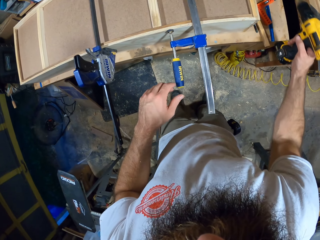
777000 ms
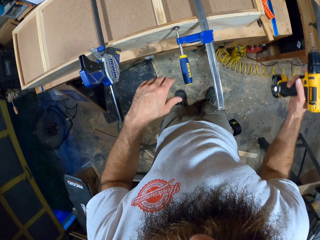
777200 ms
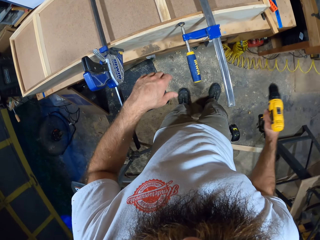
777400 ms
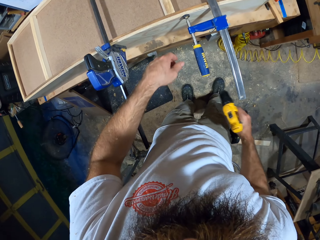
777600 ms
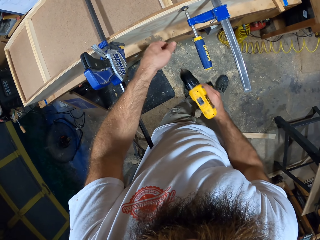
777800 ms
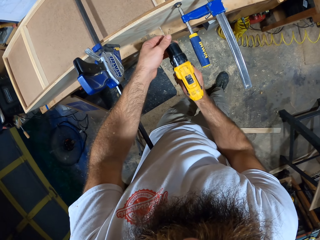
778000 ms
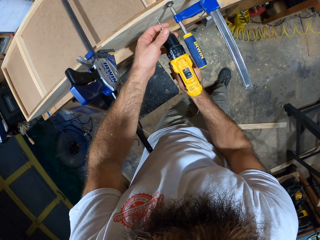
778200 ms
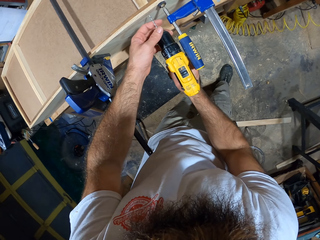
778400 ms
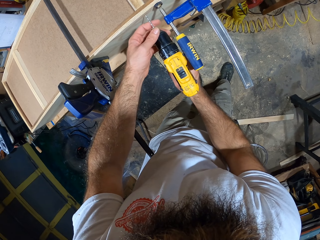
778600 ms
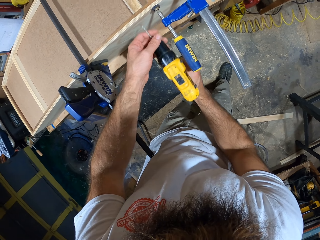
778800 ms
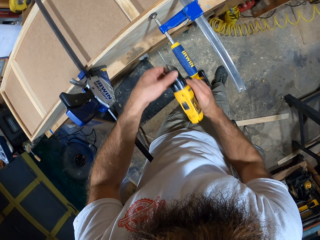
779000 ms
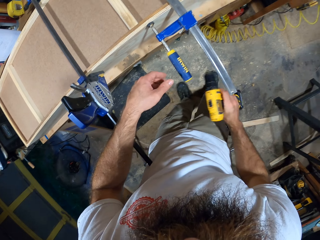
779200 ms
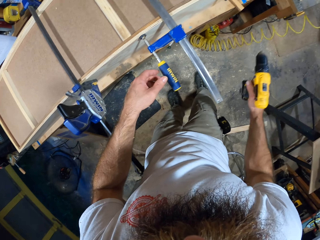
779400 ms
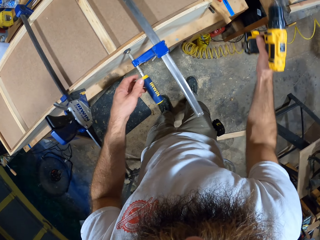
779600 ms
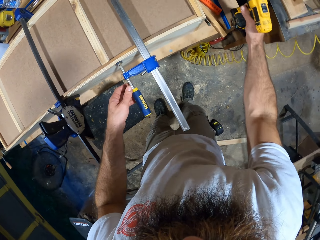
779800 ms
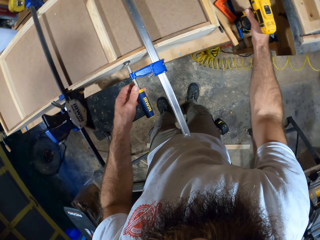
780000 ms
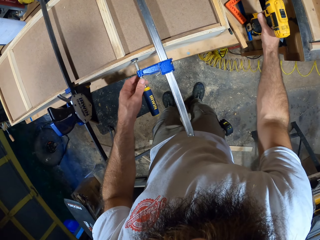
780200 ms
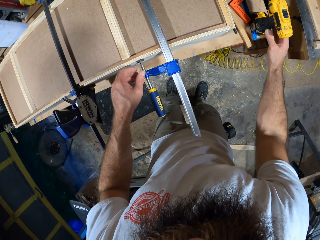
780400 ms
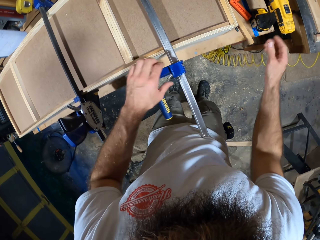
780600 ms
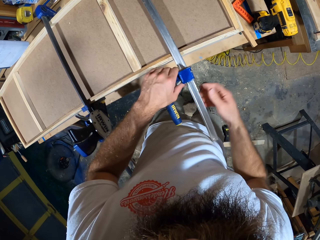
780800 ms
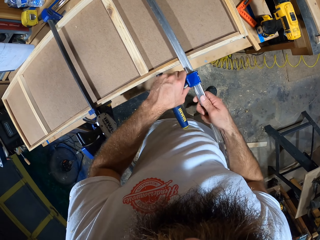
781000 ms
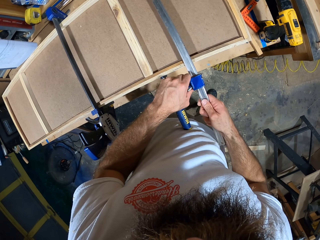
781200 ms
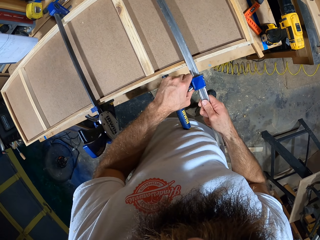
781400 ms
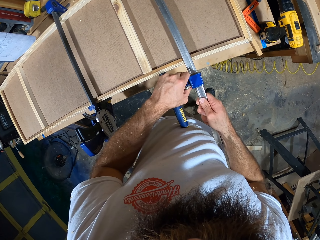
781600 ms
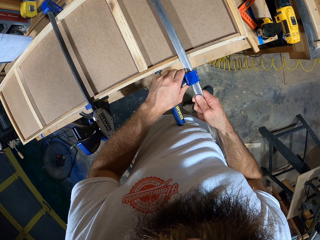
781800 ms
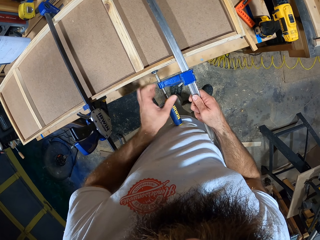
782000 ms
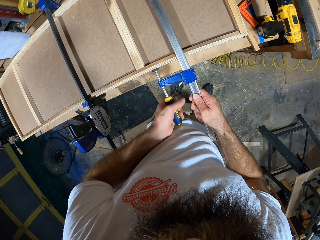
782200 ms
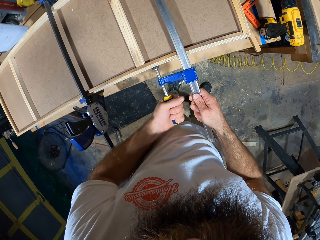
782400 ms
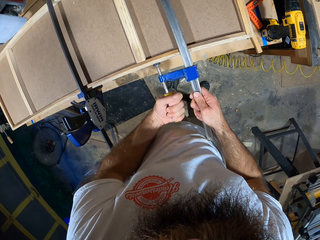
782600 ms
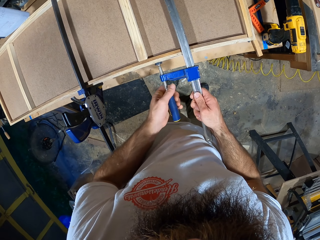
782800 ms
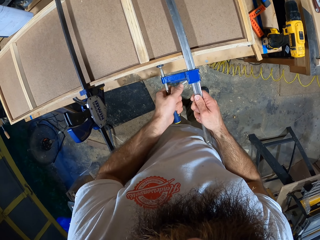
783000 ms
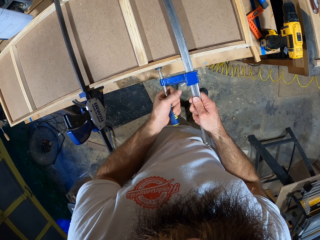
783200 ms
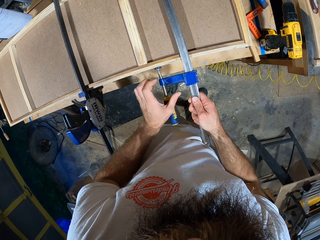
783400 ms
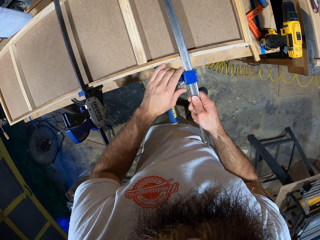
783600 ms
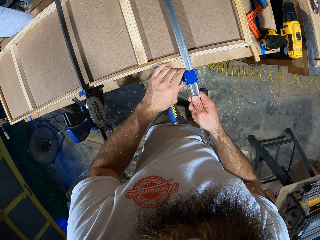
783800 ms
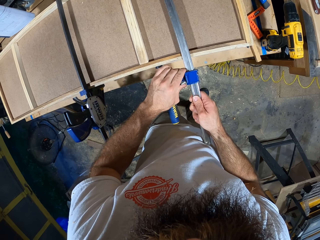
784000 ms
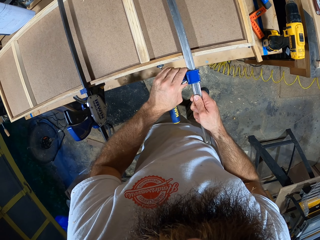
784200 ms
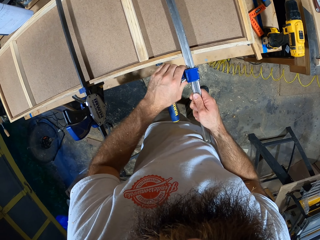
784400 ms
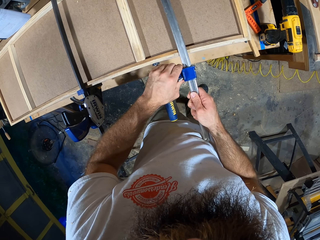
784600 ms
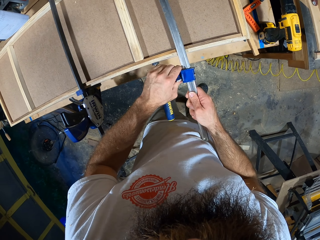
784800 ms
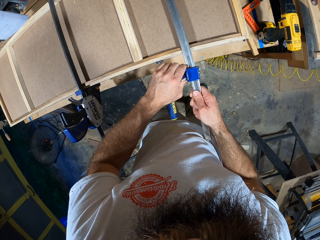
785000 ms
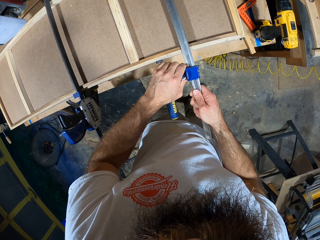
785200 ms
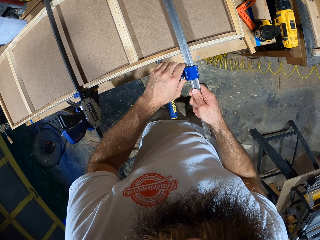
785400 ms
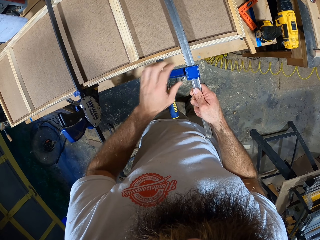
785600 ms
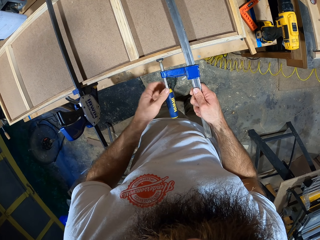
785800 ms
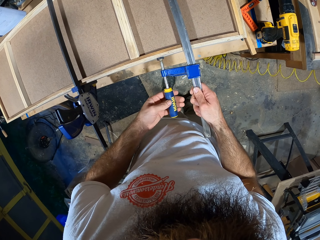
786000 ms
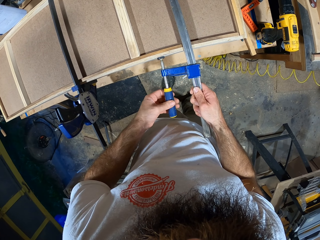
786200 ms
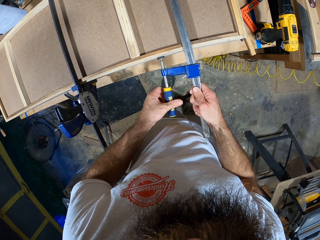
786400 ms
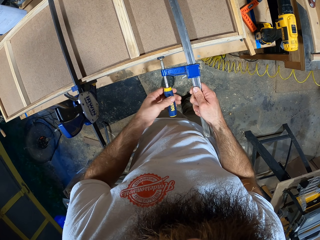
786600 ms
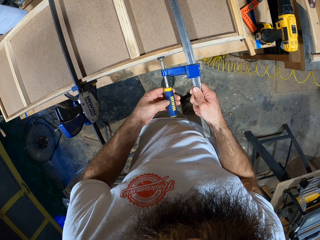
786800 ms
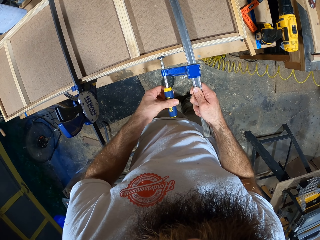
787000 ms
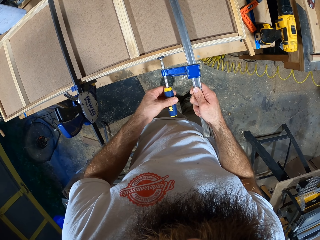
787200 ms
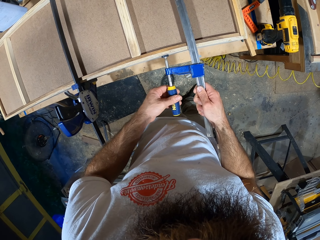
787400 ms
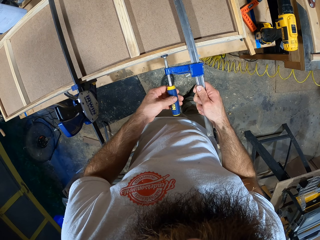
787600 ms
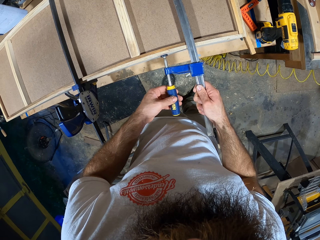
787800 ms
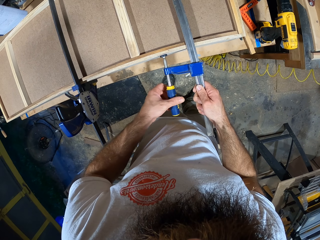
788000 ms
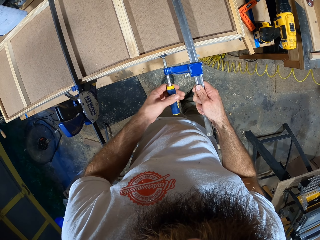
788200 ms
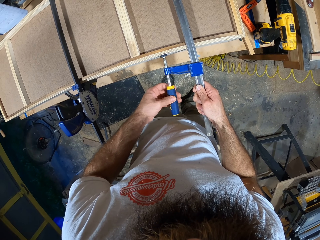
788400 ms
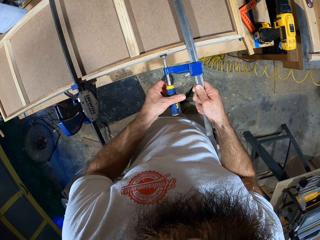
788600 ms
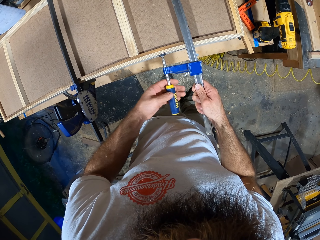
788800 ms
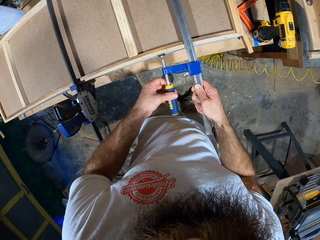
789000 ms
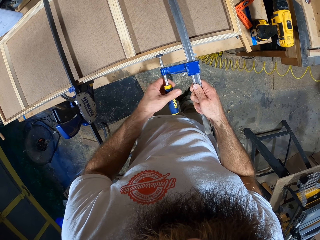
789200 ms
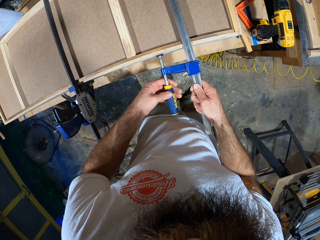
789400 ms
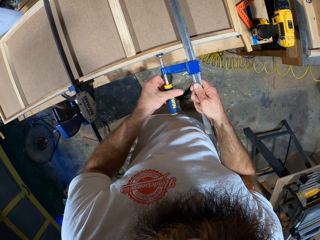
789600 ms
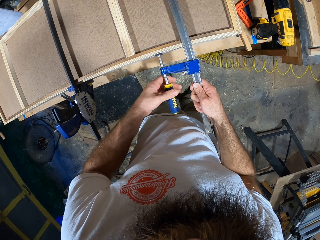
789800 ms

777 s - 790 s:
He picks the drilling machine on the workbench with his right hand. He holds the drilling machine with both hands. He drops the drilling machine on the workbench with his right hand. He holds the caliper with both hands. He adjusts the caliper on the rectangular frame with both hands. He holds the caliper with his right hand. He screws the caliper on the rectangular frame with his left hand. He loosens the clamp on the wooden structure. He shifts the caliper on the rectangular frame with both hands. He screws the caliper on the rectangular frame with his left hand.

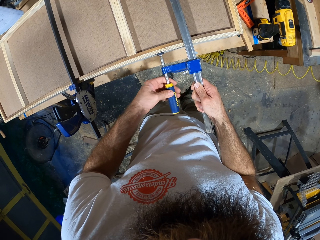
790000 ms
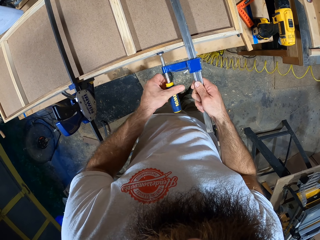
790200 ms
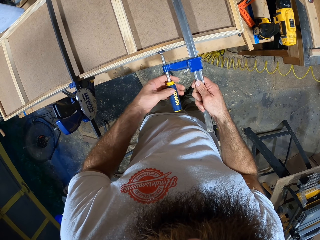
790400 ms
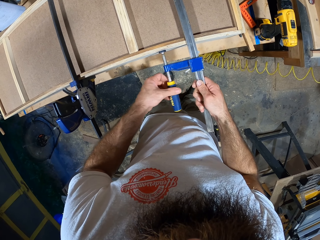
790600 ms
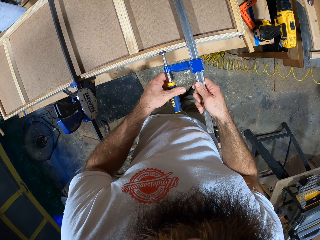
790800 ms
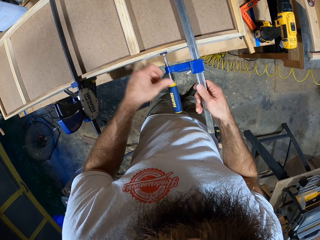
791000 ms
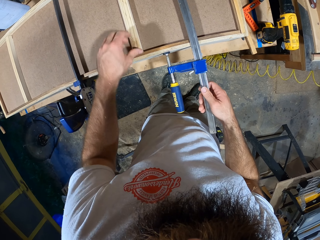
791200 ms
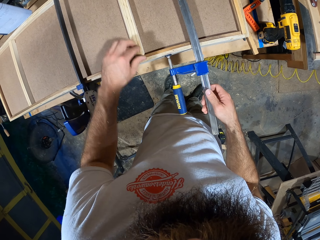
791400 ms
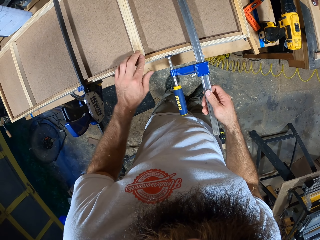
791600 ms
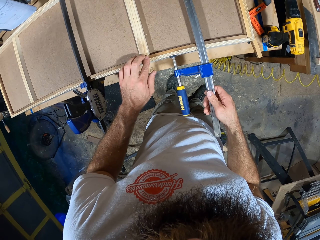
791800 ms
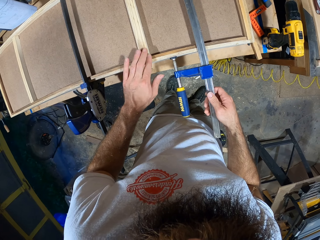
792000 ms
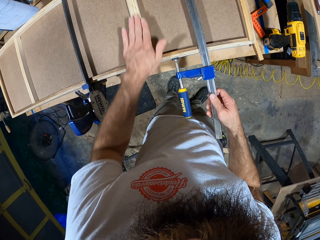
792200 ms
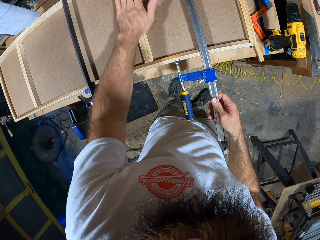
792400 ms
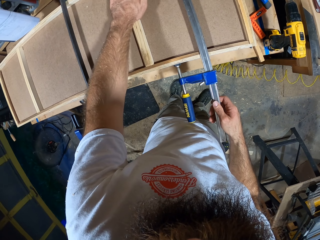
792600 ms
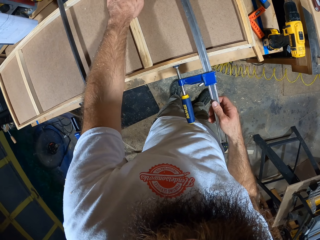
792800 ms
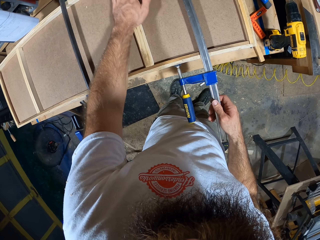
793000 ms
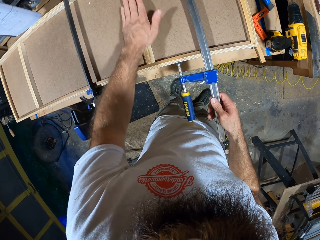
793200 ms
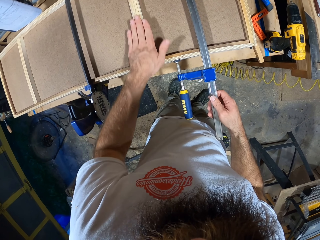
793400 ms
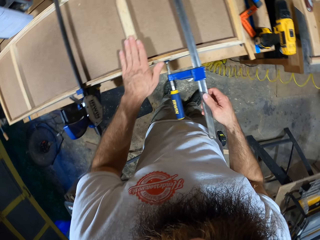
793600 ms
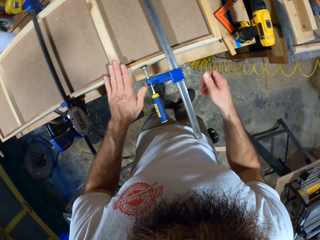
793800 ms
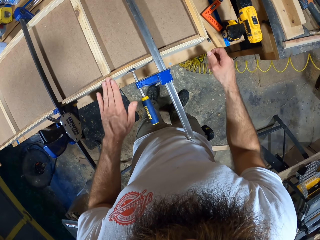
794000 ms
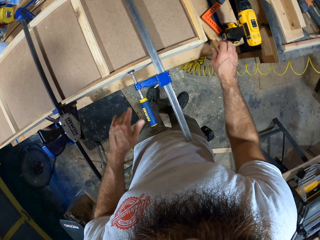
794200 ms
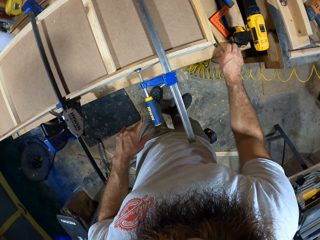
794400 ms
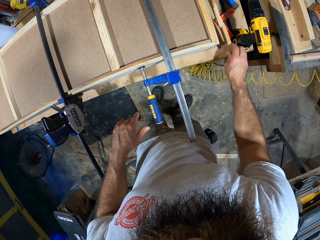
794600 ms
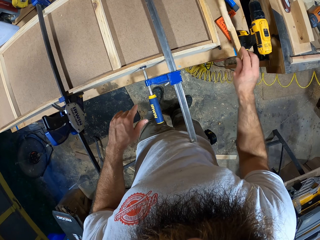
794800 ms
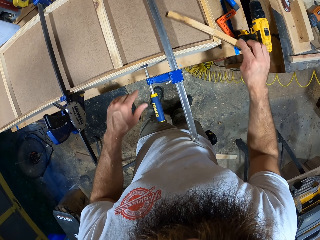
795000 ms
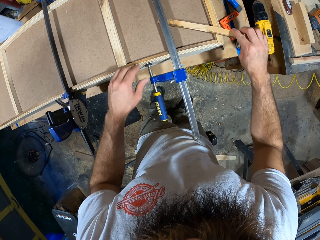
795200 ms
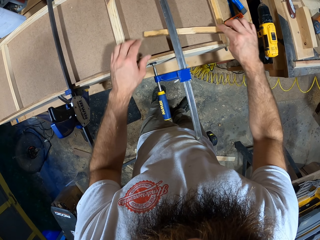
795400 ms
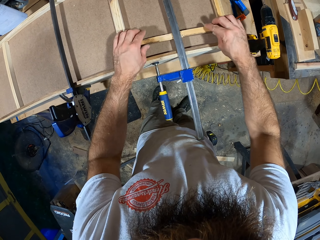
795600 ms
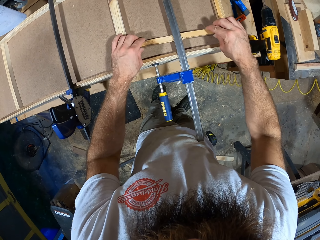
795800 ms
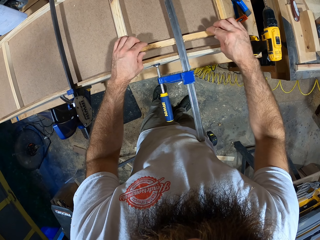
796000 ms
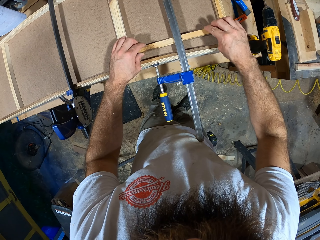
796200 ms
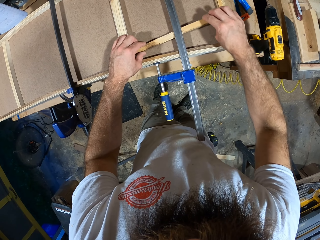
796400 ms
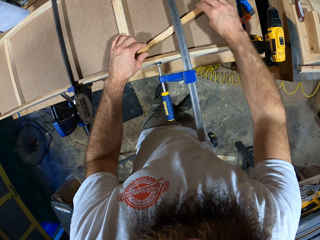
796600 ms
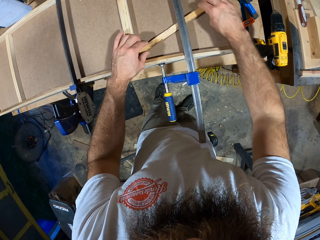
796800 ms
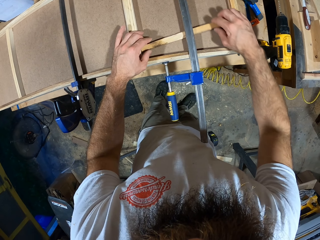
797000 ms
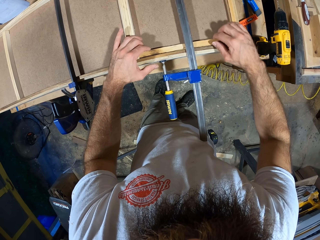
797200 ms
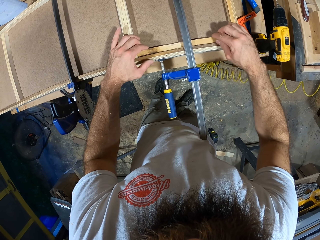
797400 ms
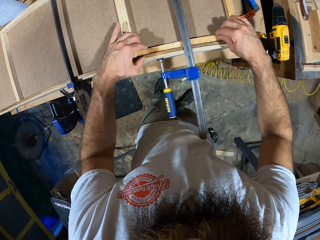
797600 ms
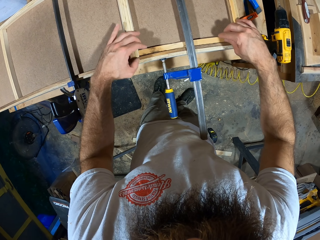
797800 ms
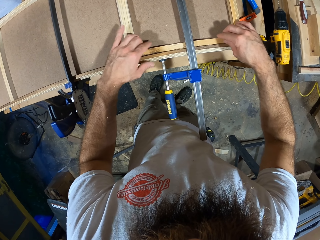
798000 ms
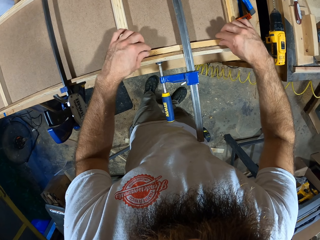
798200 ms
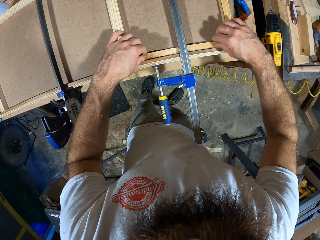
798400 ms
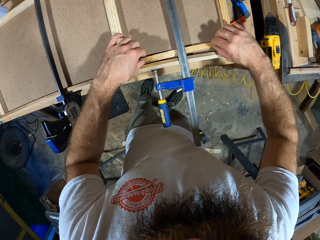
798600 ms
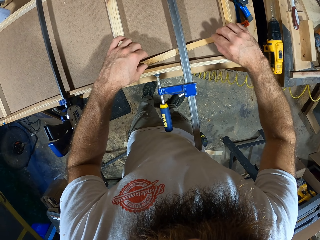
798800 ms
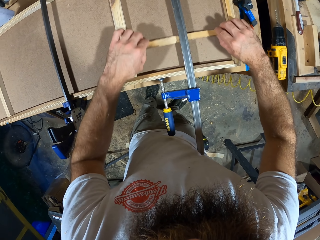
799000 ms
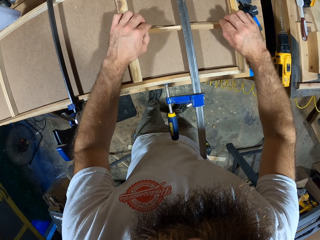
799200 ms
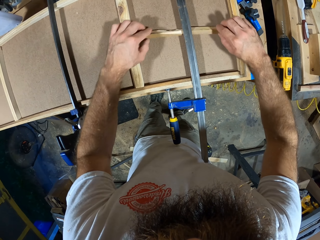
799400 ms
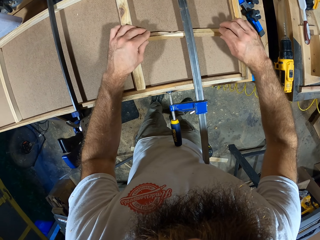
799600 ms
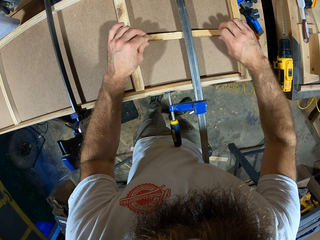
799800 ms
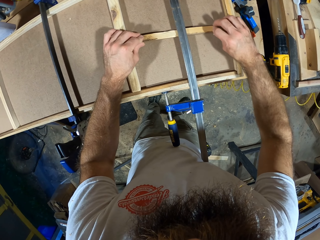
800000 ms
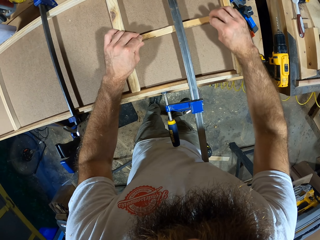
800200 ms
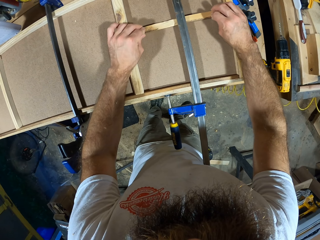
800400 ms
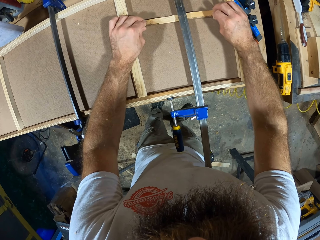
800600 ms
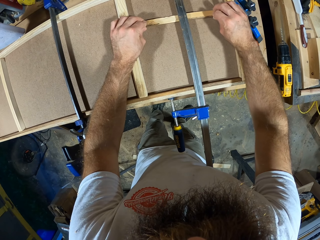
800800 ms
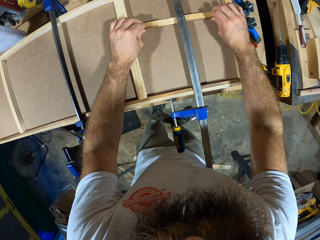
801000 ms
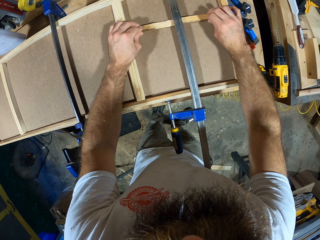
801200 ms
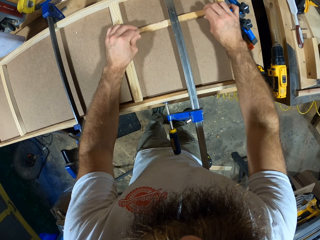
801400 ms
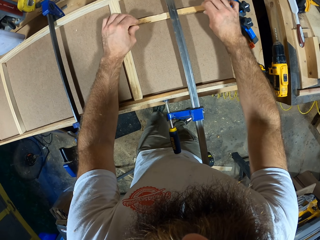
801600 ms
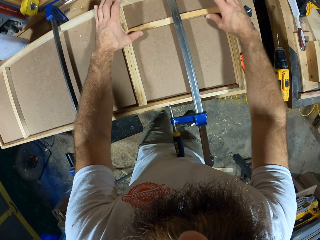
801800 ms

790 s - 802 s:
The camera wearer touches a piece of wood on the wooden structure. He touches the piece of wood with his left hand. He picks the thin plank on the workbench with his right hand. He places the thin plank on the rectangular frame with both hands. He shifts the thin plank on the rectangular frame with both hands.
